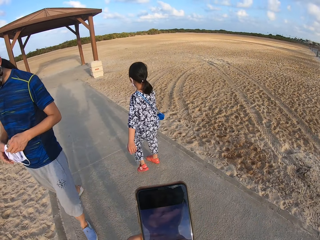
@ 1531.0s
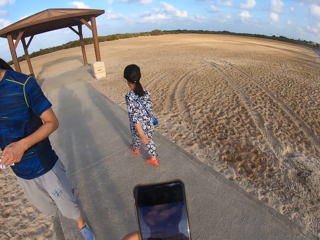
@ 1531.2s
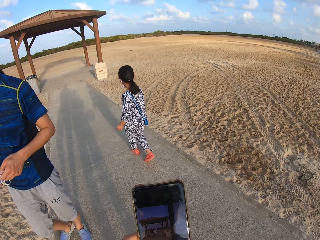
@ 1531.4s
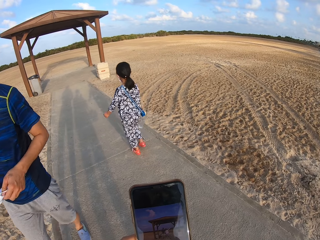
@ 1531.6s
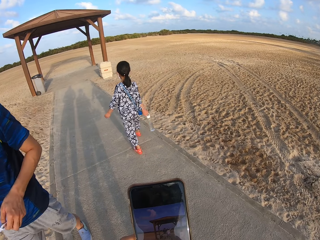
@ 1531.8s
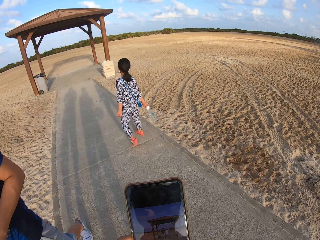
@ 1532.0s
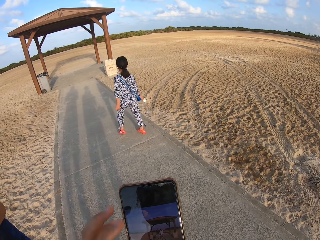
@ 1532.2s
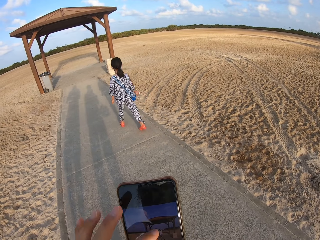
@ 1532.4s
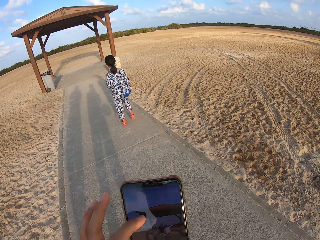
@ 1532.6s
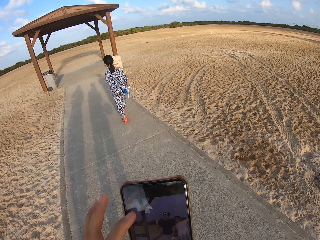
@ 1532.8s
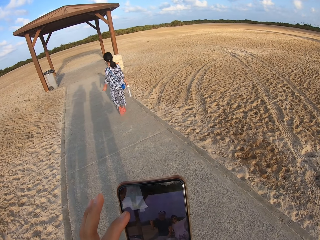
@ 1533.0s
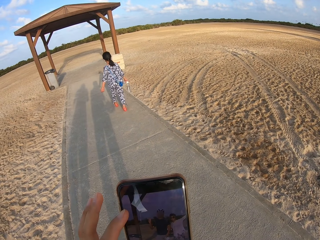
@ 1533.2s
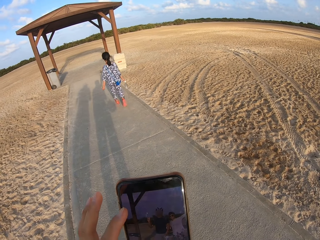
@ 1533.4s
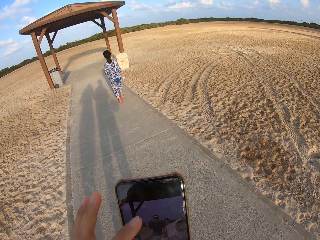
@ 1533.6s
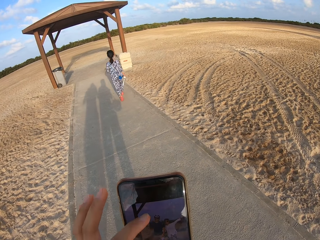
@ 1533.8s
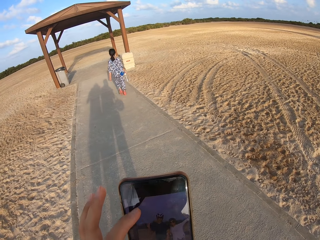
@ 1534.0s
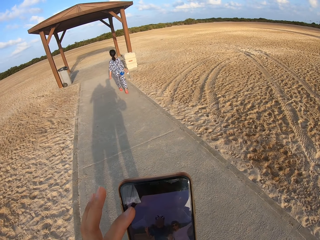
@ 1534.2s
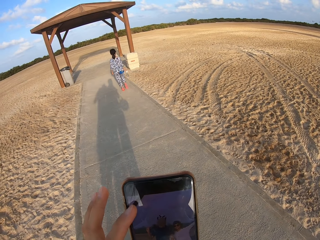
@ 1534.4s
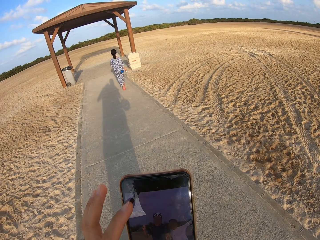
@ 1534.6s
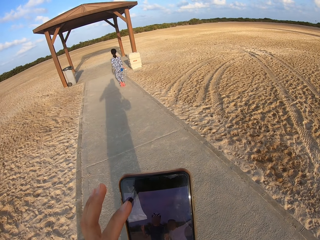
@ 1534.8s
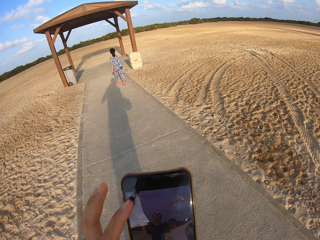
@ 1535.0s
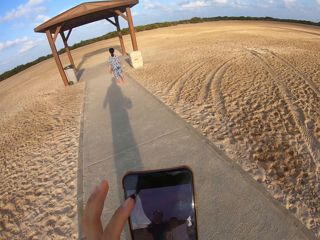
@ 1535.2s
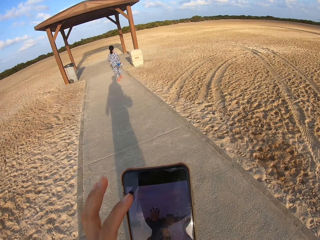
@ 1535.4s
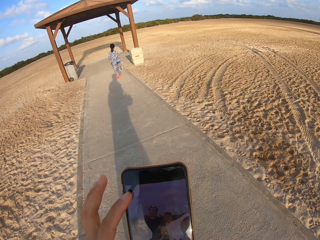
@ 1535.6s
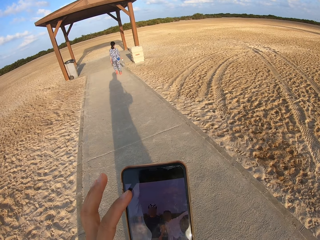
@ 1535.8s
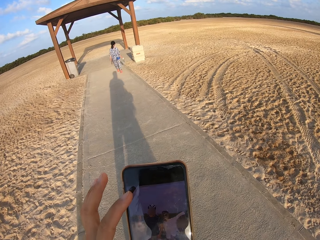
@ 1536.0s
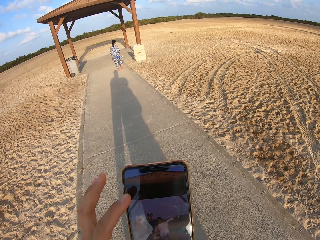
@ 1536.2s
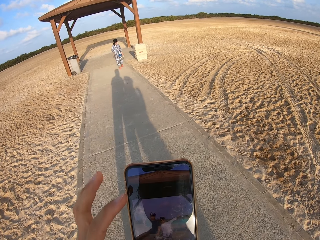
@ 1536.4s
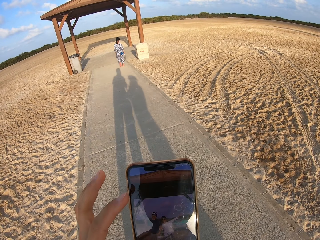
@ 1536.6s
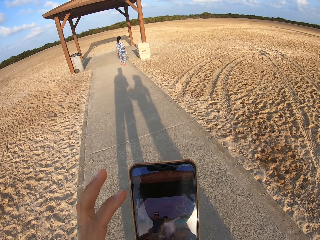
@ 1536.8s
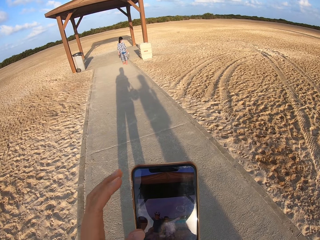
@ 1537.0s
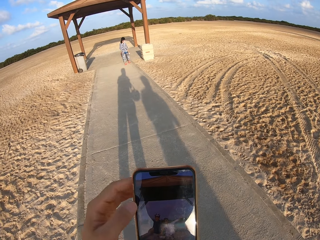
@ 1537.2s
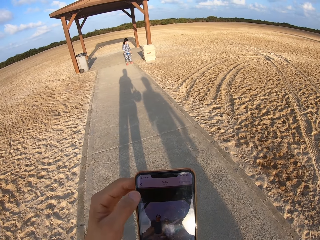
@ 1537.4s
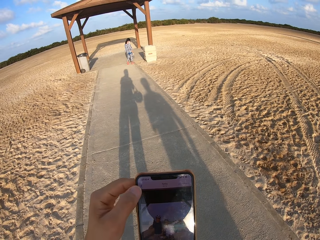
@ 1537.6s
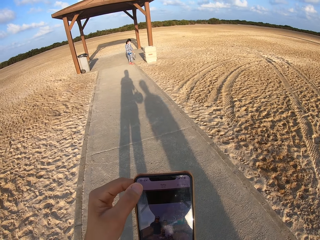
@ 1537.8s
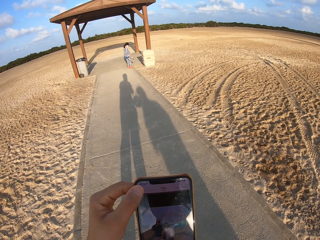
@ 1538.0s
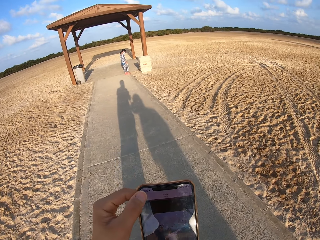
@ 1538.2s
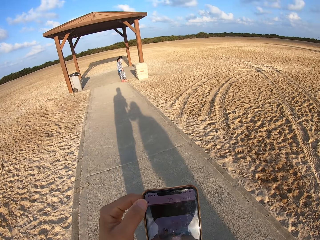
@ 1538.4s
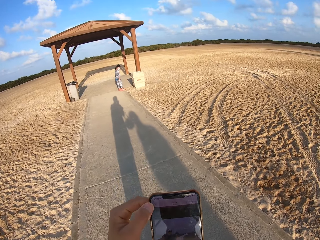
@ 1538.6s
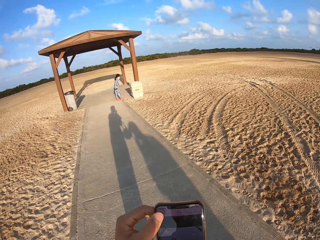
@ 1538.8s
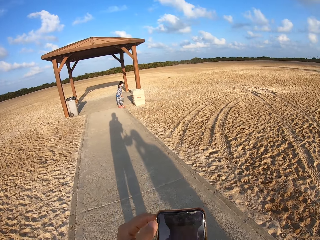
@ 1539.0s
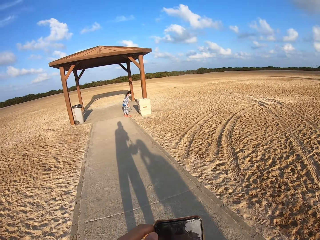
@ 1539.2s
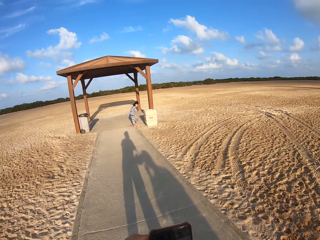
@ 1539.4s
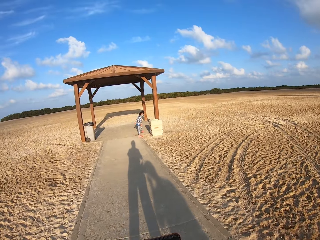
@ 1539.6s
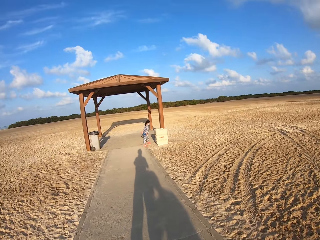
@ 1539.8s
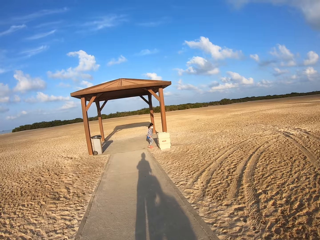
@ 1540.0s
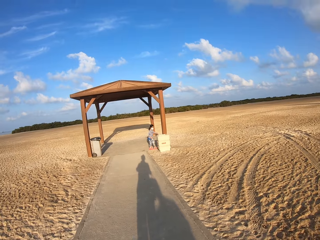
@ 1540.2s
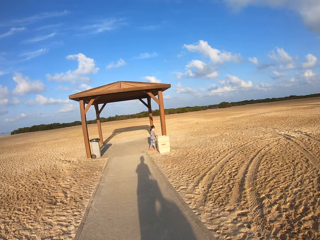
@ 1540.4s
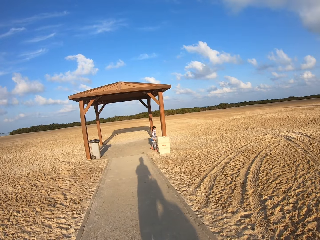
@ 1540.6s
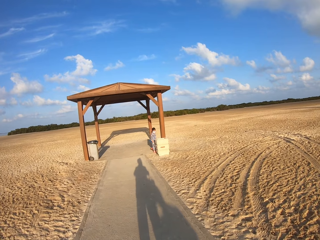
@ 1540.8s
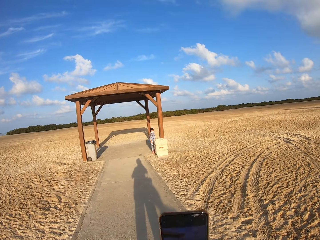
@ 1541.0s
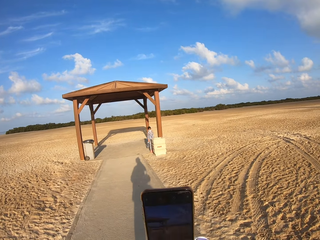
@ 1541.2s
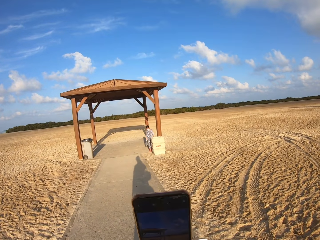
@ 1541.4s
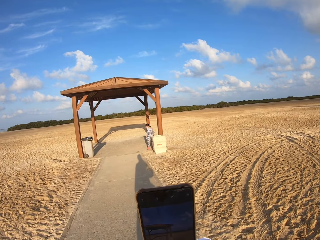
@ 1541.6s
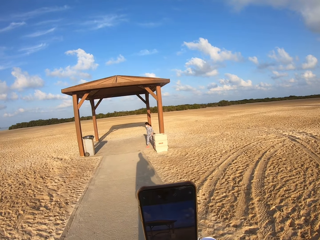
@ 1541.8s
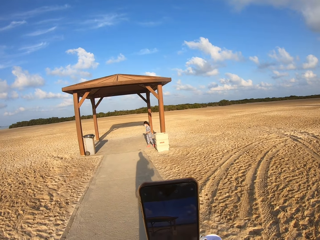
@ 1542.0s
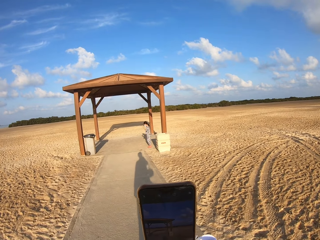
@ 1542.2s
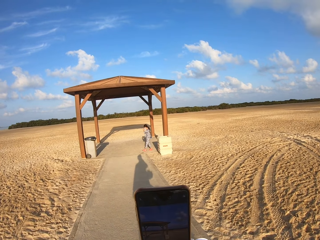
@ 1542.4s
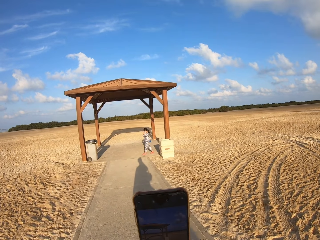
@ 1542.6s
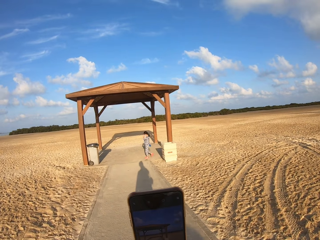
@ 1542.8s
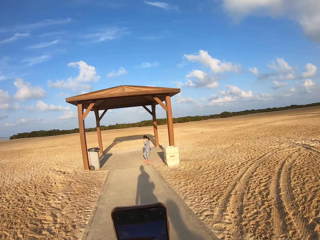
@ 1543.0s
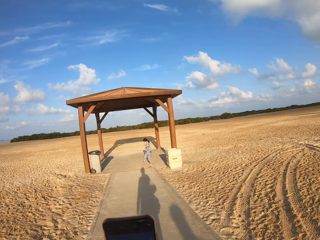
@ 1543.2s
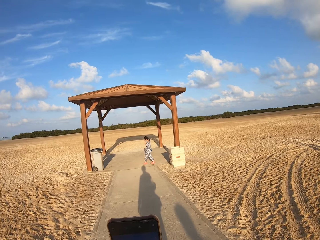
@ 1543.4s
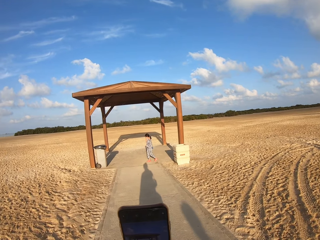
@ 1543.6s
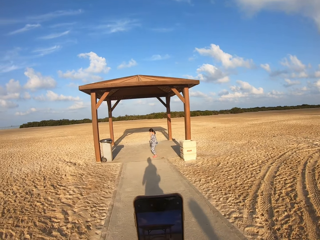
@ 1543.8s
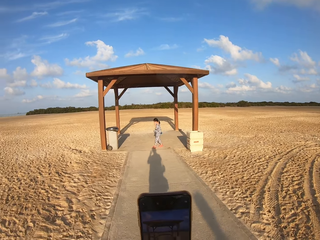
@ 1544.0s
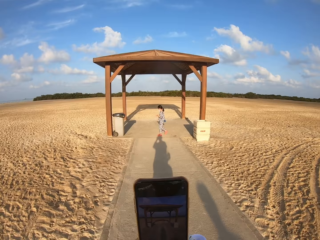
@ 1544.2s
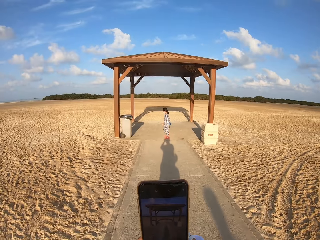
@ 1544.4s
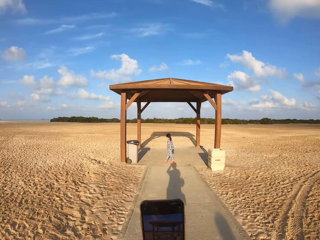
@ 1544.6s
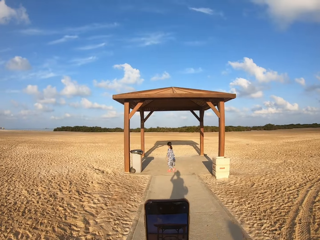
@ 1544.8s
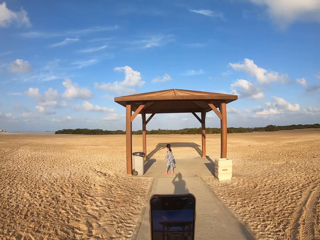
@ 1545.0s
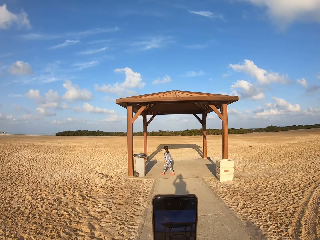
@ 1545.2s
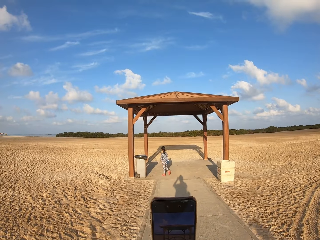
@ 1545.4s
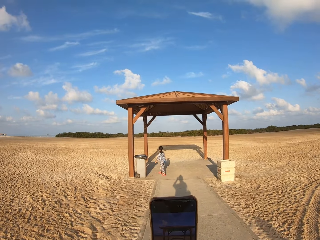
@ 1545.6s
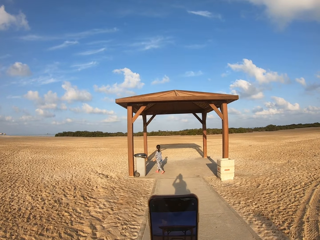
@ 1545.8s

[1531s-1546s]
A person and another person walk on the sidewalk. The camera wearer walks on the sidewalk.

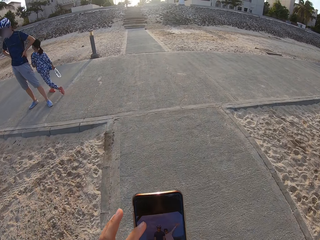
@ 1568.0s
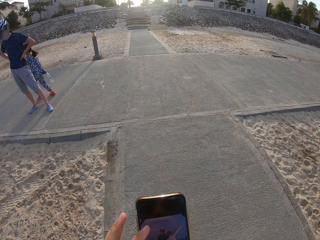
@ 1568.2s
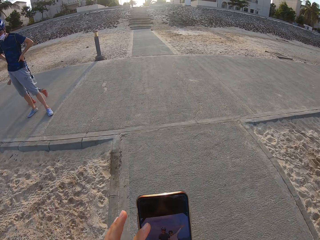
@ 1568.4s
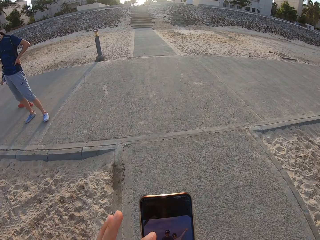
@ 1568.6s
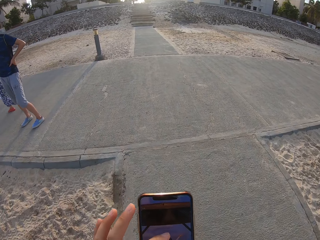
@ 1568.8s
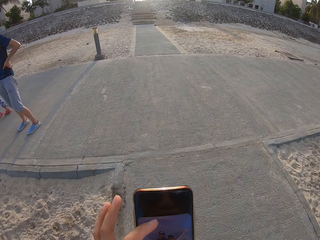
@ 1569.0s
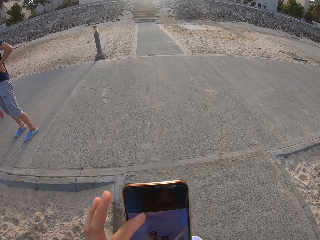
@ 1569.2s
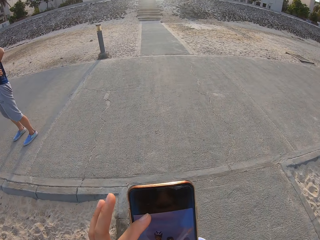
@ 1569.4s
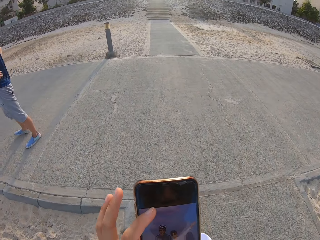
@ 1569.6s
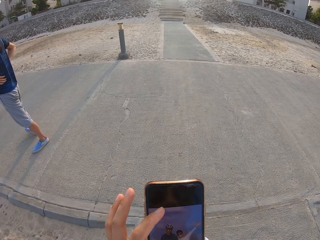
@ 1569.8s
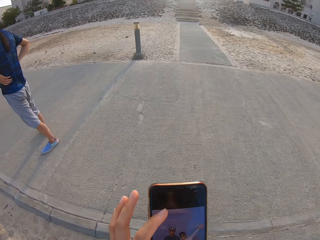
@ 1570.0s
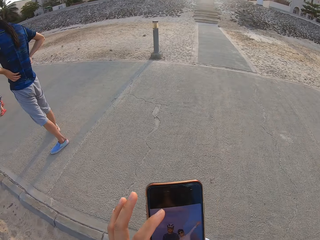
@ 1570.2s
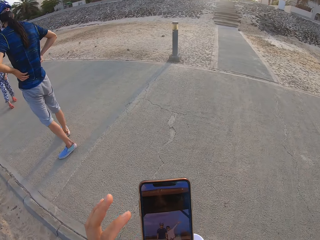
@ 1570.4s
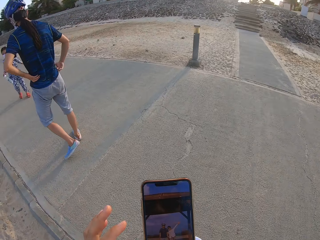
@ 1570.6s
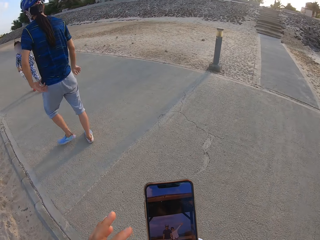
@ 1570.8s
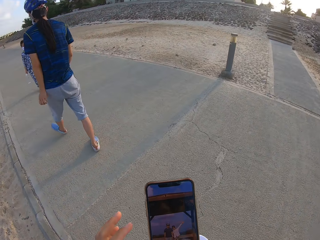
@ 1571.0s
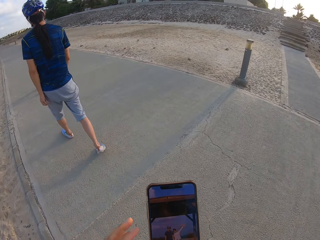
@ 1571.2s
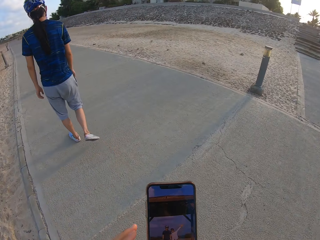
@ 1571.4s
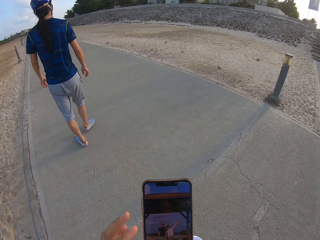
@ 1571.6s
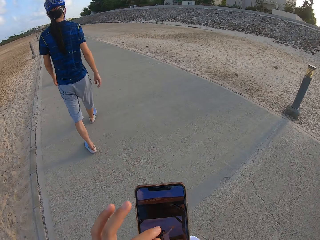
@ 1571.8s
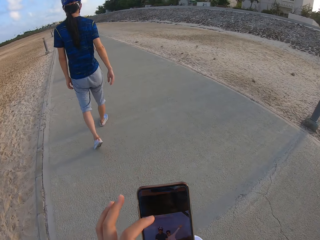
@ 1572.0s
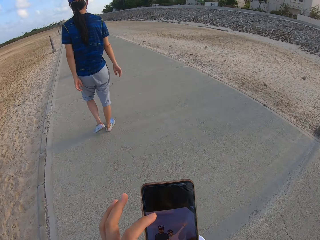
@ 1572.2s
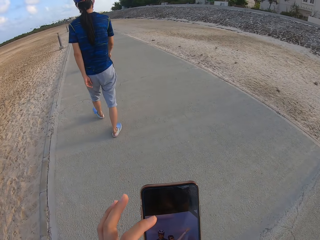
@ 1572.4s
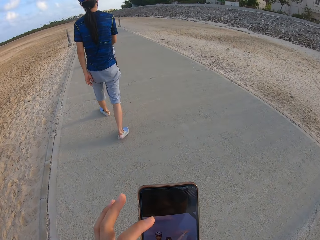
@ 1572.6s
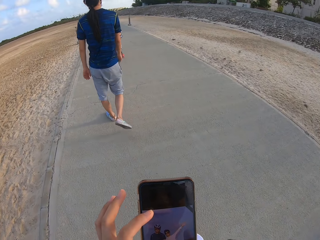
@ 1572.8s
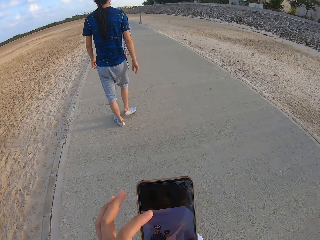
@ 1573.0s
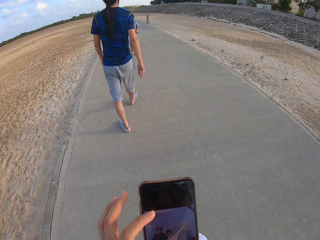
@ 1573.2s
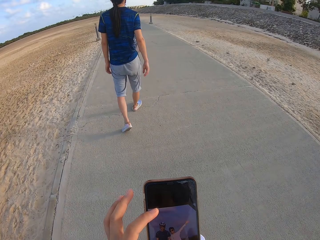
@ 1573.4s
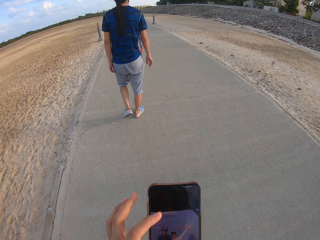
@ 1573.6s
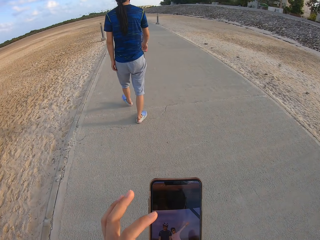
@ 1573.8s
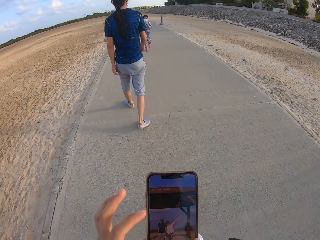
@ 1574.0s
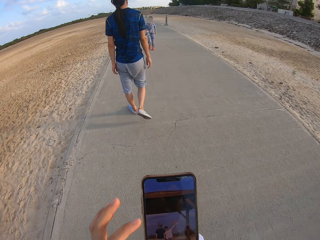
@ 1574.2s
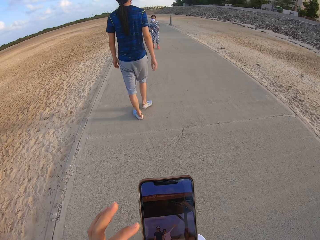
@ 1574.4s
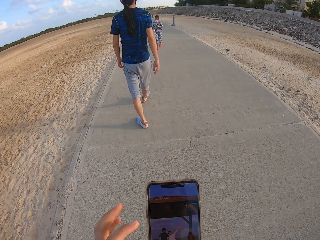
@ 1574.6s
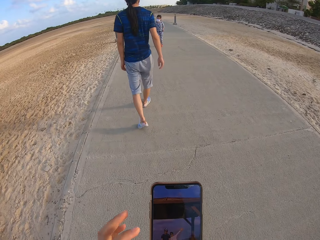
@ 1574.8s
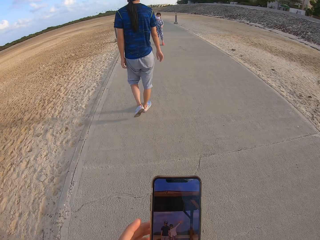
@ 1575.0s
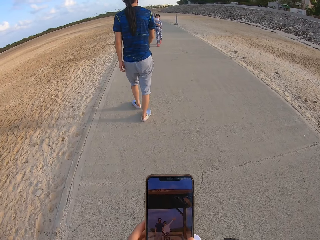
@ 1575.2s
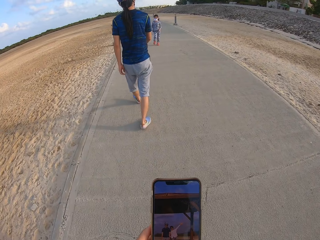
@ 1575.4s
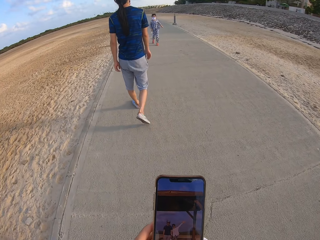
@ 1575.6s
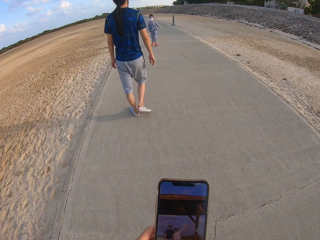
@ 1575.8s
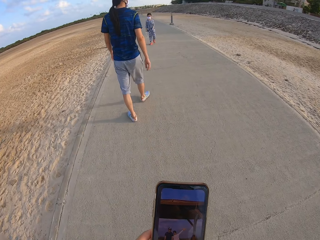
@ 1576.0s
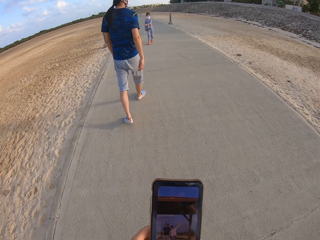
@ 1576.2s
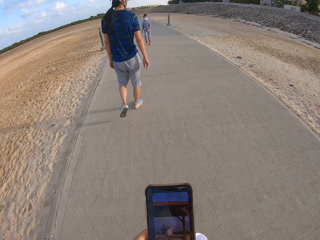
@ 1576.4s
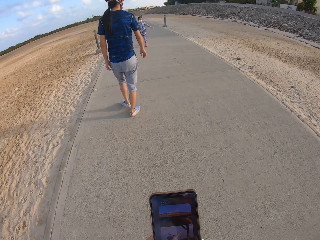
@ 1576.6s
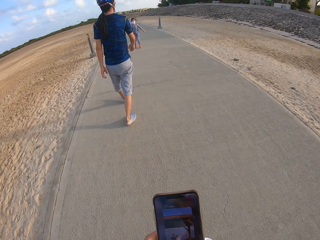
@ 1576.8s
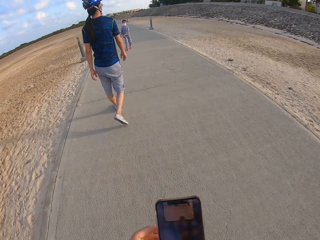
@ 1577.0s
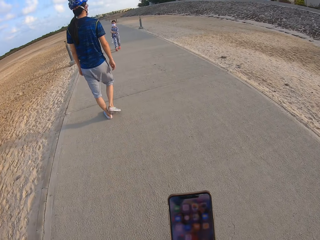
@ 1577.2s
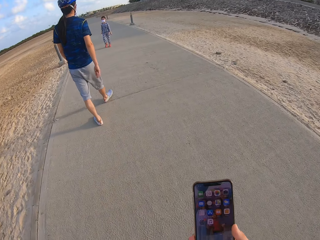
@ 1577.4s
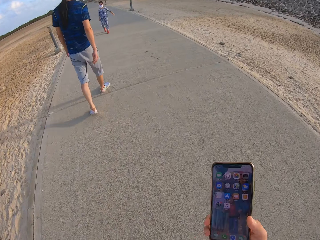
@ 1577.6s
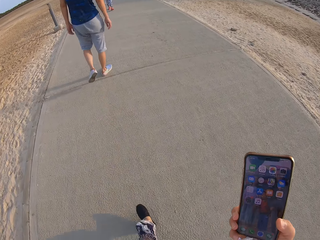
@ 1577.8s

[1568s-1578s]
The camera wearer, a person and another person walk on the sidewalk. The camera wearer turns round. They walk.
